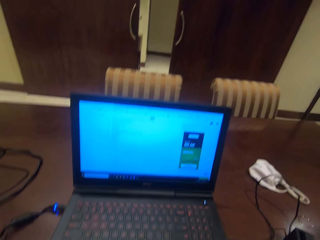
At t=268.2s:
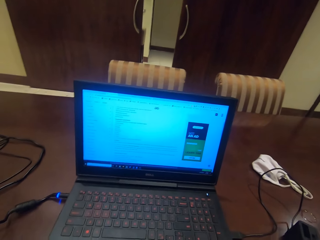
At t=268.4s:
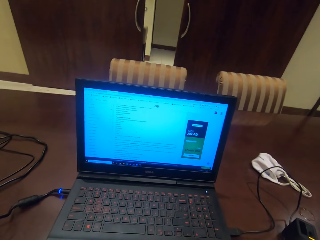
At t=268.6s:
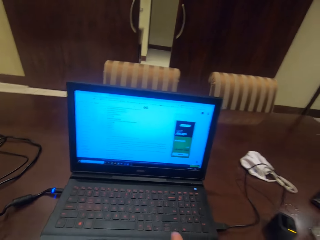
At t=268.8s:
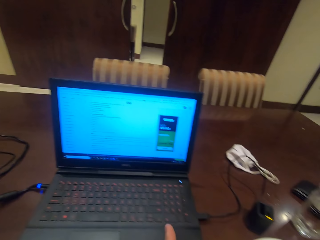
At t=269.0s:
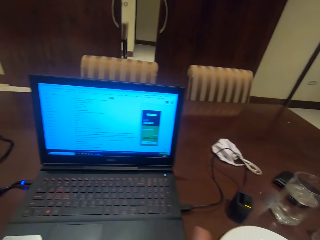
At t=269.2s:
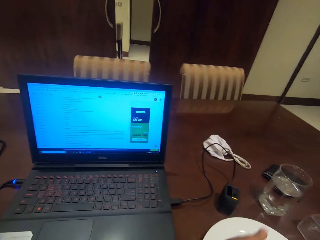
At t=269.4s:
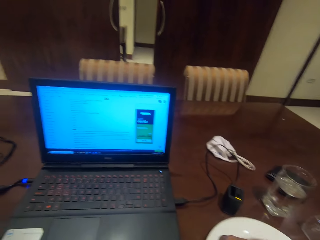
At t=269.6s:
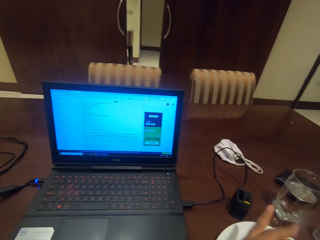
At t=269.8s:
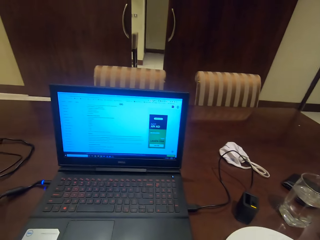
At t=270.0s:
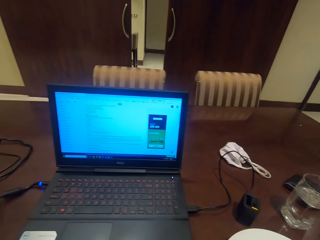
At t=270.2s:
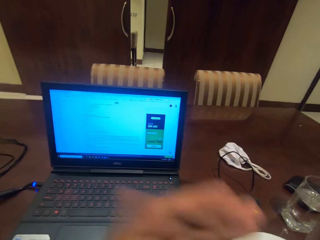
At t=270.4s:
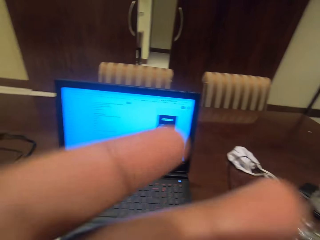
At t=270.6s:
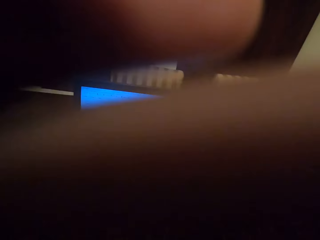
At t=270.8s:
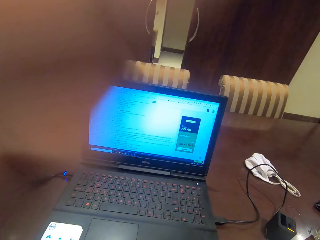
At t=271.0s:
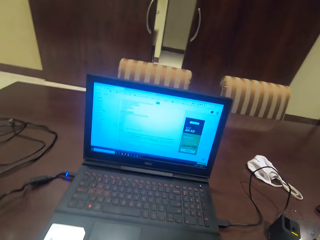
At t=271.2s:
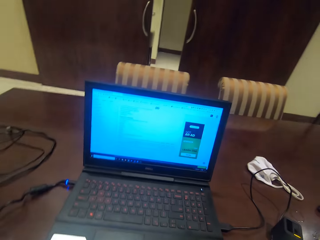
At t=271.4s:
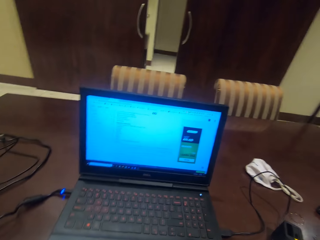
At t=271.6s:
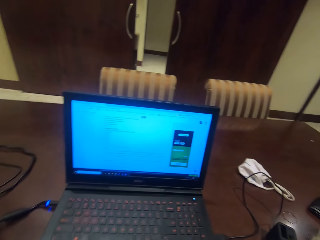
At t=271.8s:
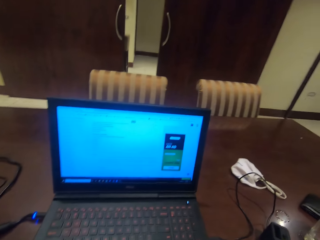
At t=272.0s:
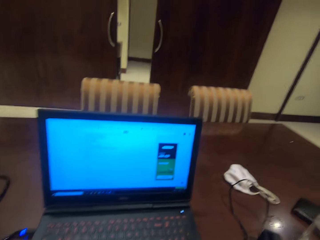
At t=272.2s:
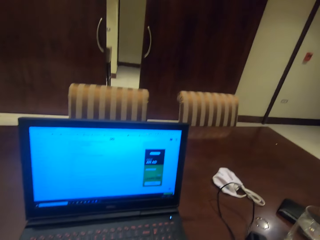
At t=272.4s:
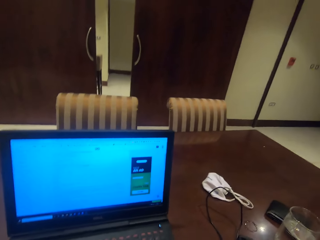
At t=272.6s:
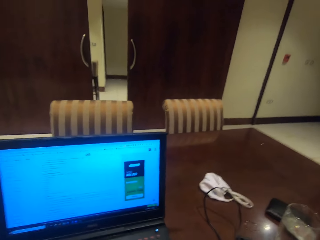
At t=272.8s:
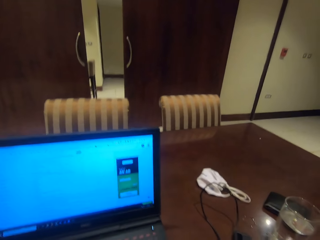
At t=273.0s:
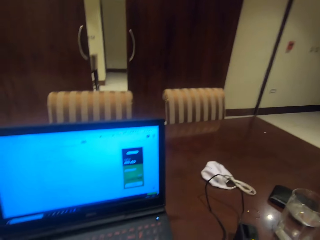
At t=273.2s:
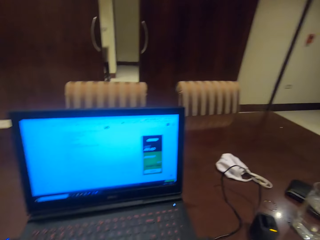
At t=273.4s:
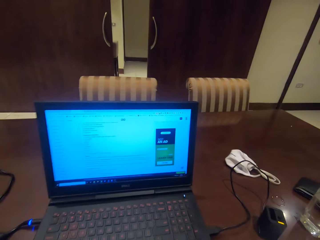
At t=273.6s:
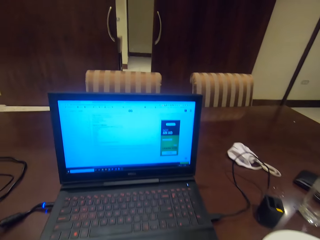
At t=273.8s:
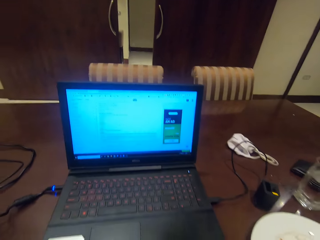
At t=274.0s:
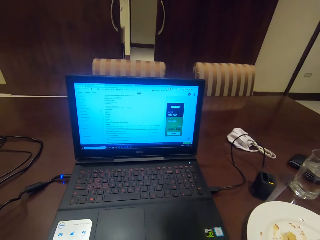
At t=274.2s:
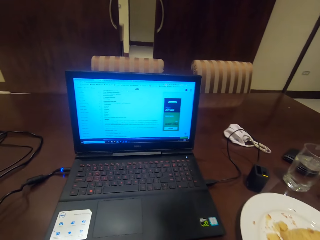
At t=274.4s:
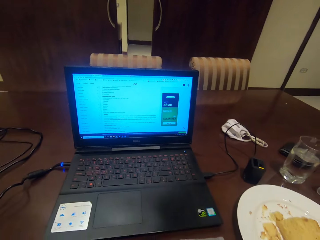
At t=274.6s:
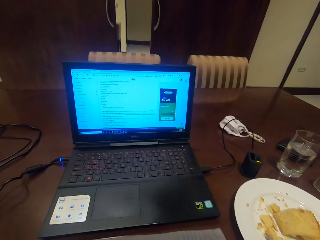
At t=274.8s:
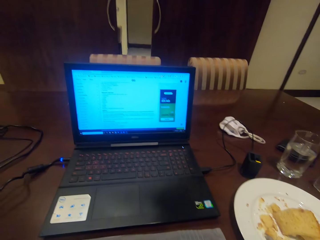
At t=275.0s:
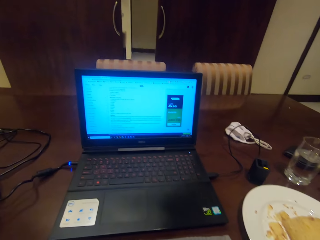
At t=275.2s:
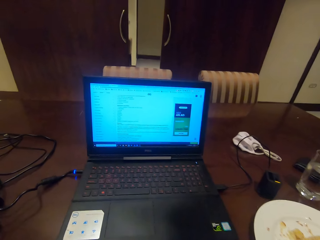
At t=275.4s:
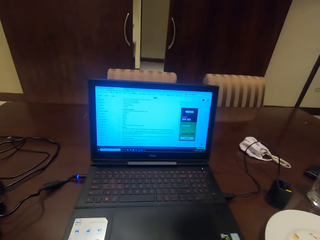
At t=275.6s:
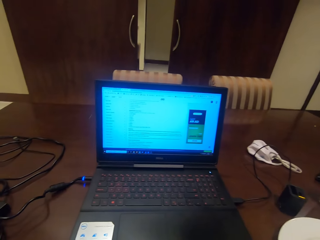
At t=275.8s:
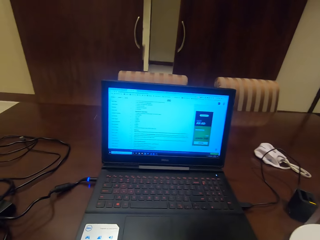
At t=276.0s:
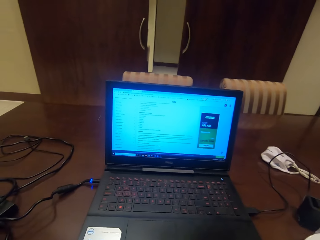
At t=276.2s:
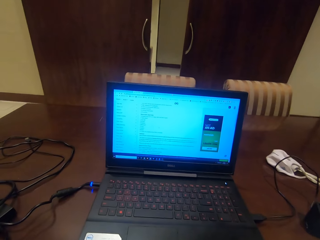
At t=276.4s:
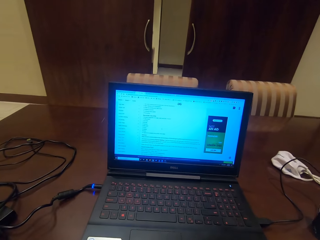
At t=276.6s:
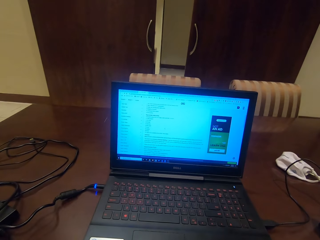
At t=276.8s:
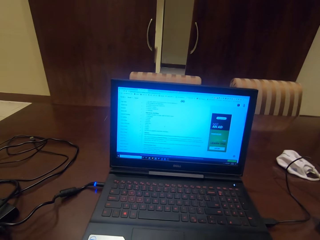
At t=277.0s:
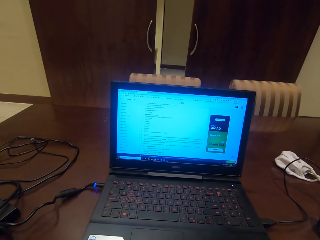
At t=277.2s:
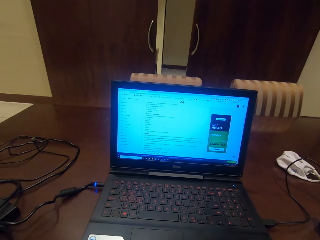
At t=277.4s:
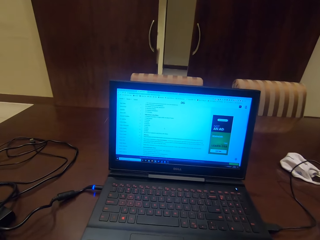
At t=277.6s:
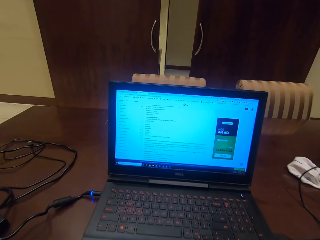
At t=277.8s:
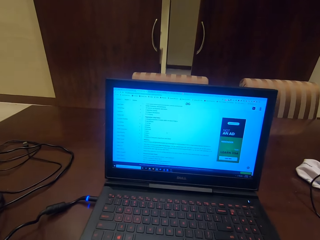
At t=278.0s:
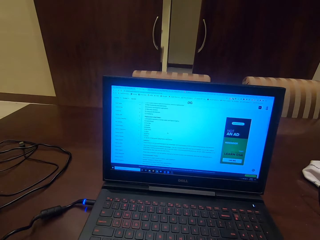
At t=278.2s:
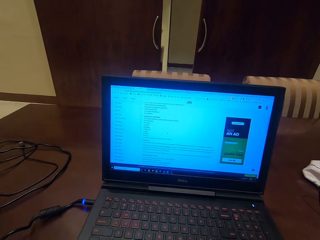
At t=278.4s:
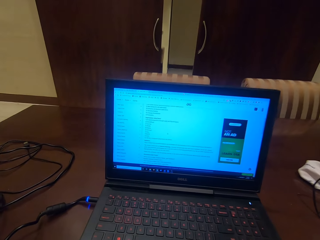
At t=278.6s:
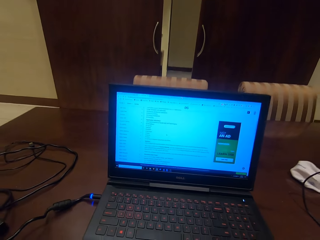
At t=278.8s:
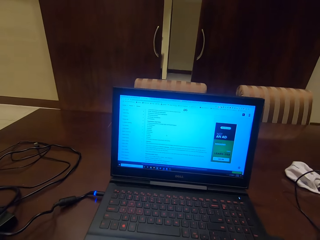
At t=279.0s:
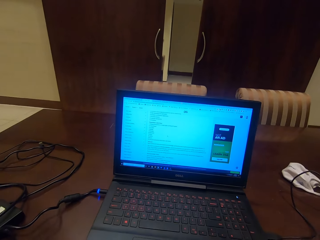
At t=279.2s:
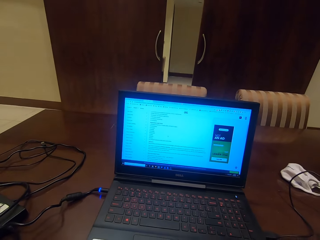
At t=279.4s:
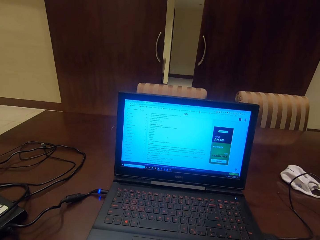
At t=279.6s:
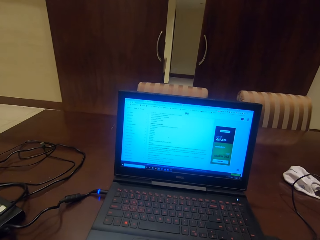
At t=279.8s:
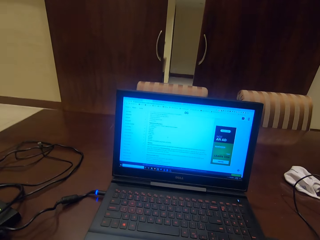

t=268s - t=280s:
The camera wearer moves a hand towards the face.

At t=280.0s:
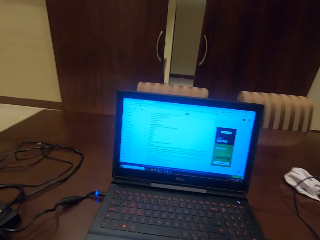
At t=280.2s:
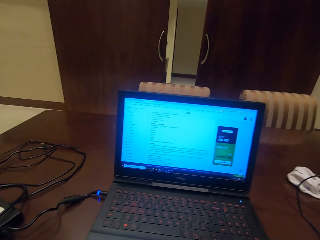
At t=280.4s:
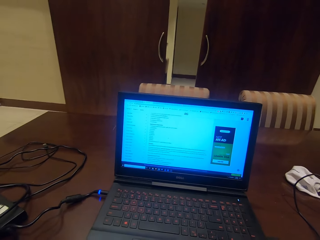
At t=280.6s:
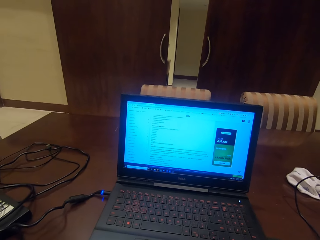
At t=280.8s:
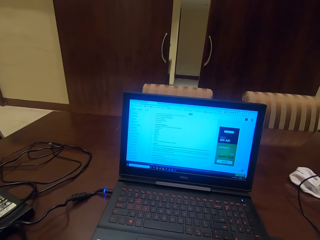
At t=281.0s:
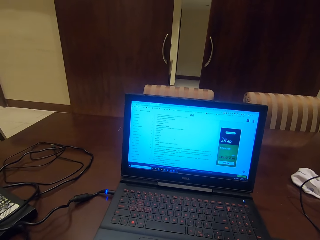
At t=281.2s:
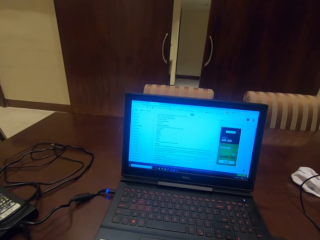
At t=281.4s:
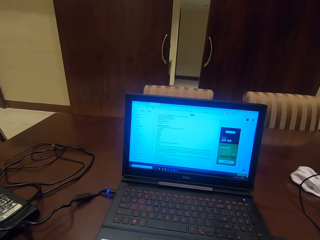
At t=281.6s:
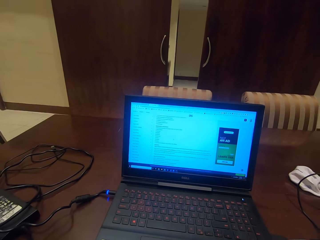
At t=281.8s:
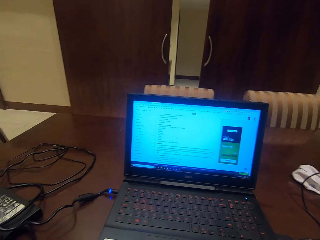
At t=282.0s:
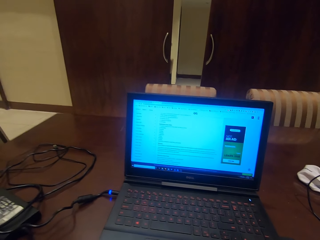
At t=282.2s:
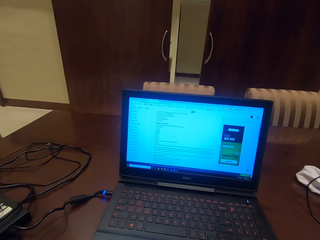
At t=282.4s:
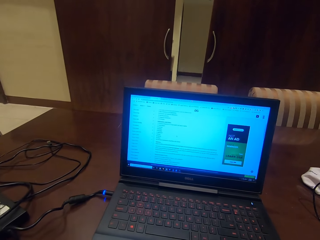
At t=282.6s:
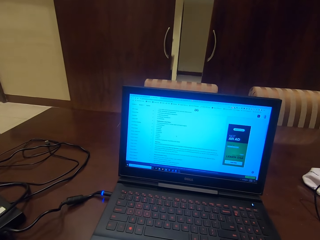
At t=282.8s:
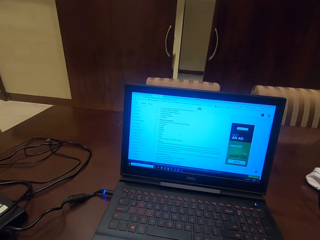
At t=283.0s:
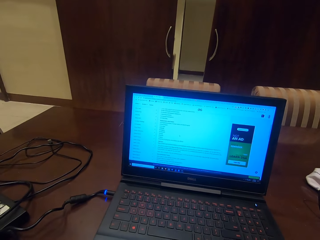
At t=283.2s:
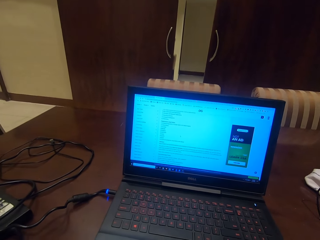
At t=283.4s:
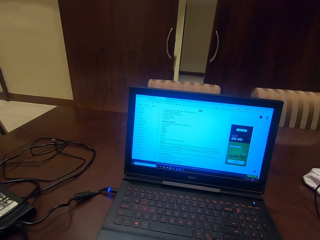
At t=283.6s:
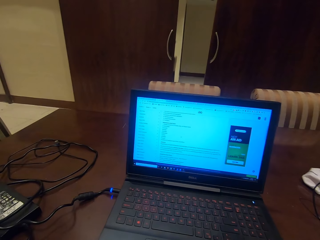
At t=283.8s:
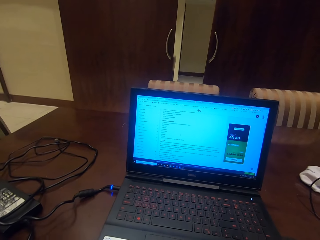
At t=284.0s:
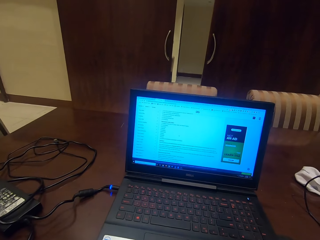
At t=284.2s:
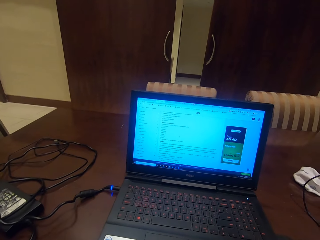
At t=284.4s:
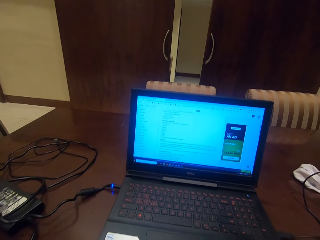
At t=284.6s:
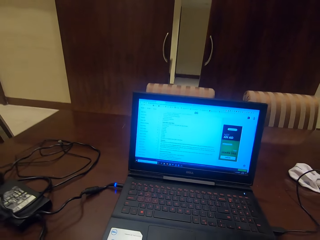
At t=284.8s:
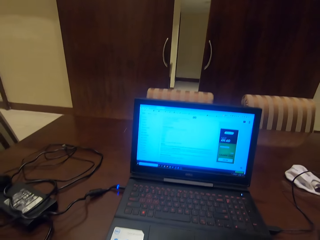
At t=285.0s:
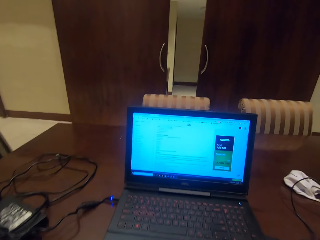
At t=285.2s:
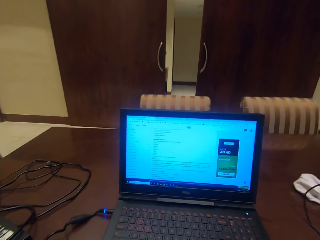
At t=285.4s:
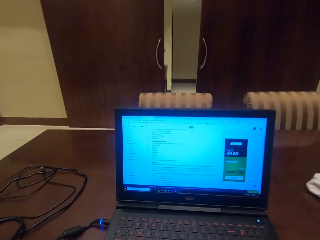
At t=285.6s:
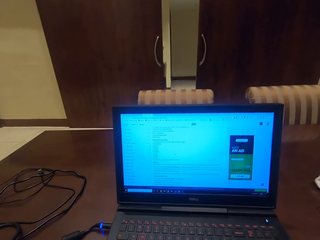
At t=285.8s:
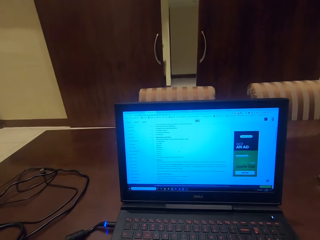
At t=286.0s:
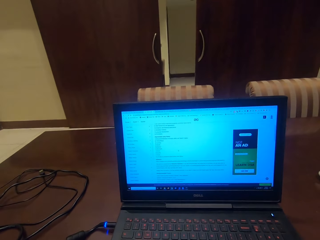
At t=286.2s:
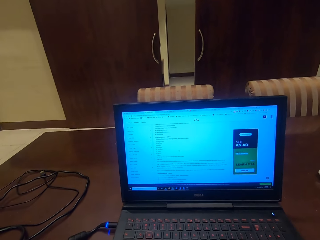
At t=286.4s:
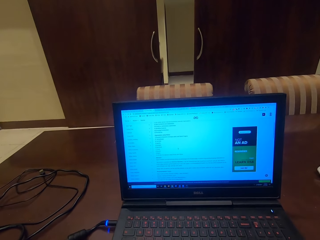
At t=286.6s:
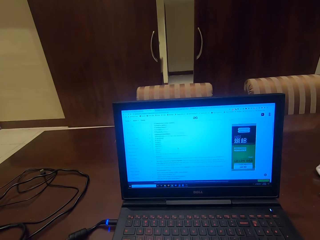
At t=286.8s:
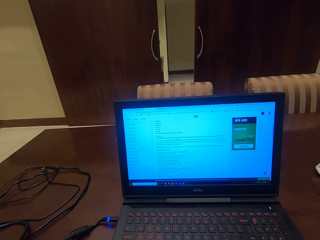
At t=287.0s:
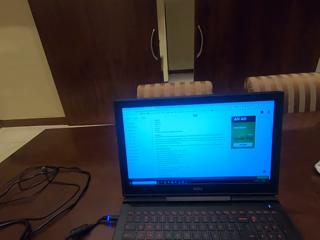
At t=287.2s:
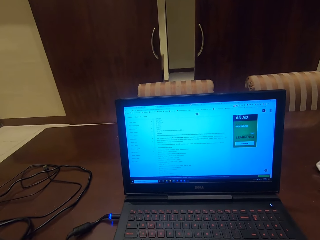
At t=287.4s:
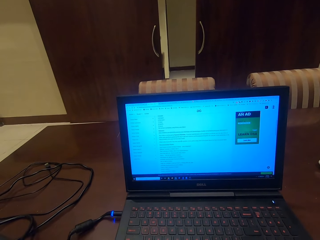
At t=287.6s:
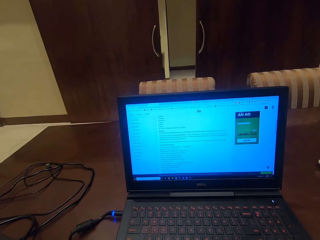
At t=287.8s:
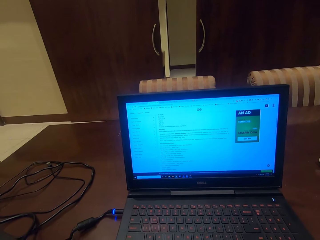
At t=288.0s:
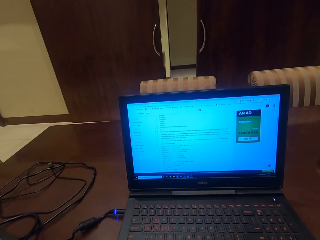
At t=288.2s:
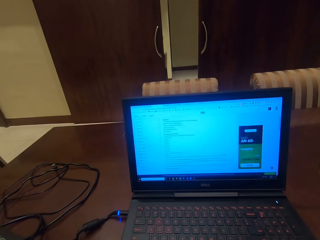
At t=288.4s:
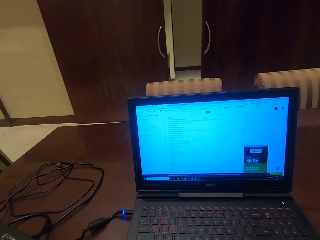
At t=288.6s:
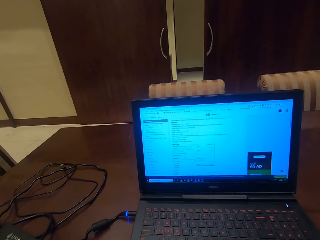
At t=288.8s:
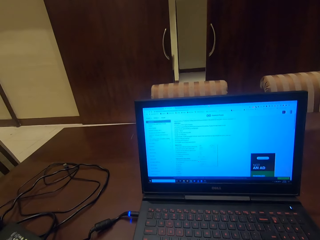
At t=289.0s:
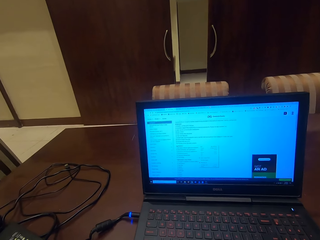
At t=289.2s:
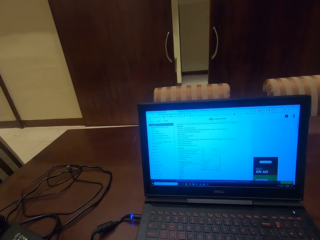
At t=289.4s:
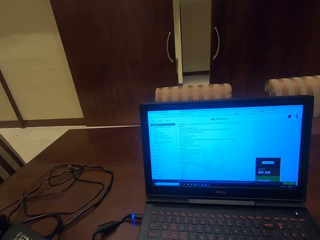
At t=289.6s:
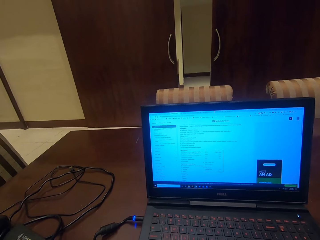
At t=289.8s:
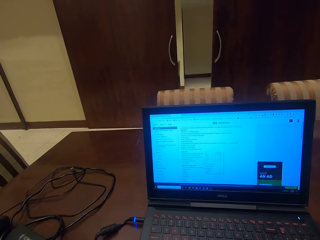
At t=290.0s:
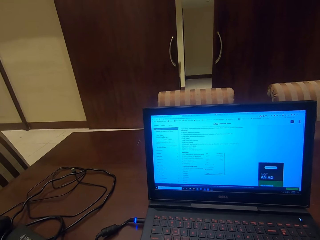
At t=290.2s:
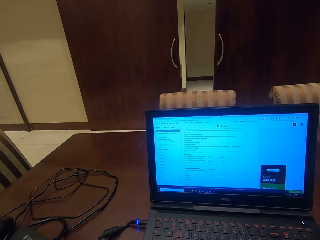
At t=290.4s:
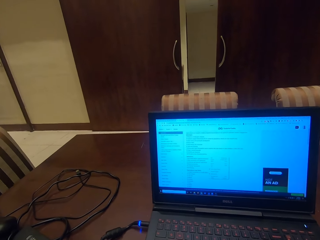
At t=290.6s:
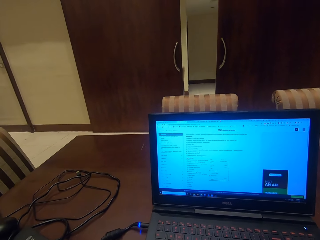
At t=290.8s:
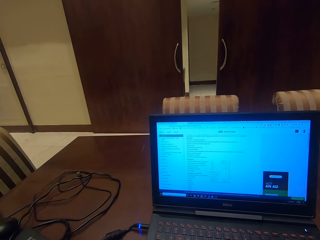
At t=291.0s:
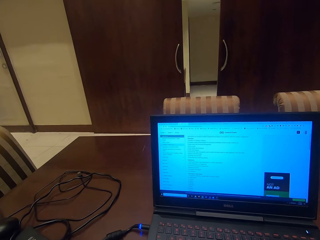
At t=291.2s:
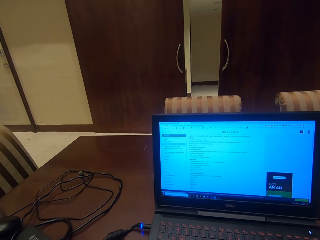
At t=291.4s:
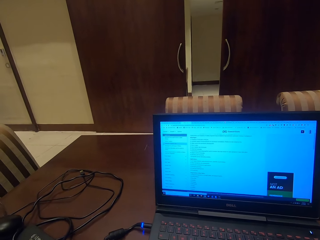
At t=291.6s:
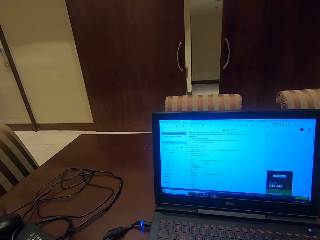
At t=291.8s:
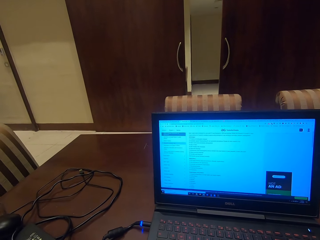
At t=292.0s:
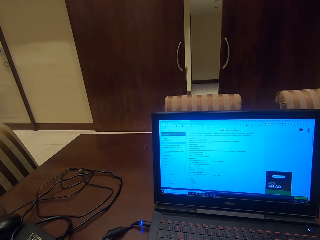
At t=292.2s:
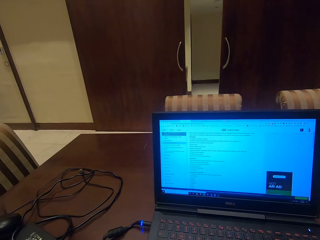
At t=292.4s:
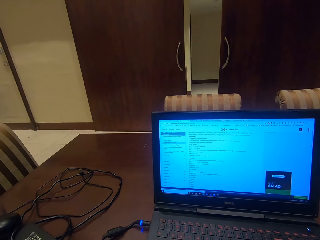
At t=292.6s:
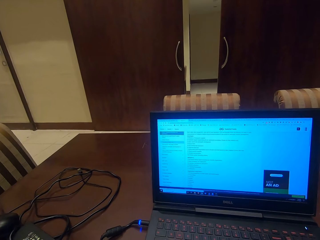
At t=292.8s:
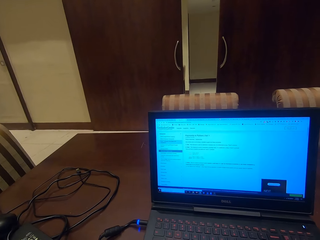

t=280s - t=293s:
The camera wearer scrolls the page in the laptop. They are browsing on the laptop. They check the laptop.
